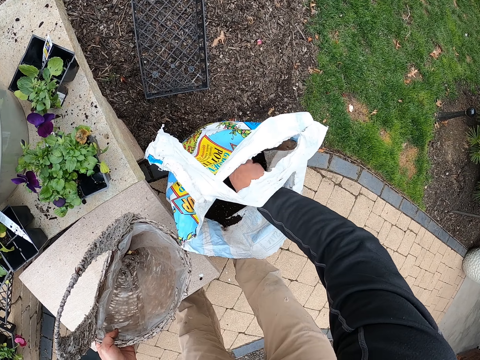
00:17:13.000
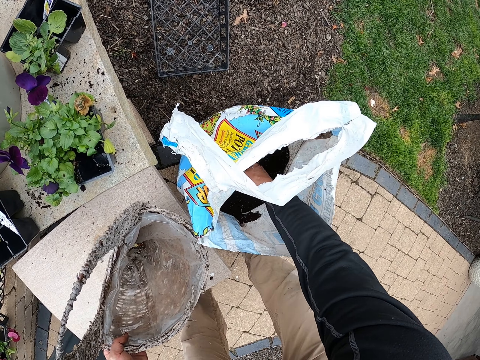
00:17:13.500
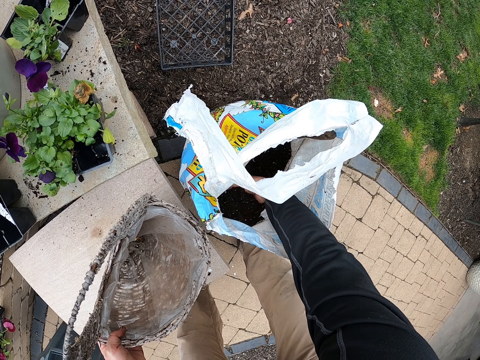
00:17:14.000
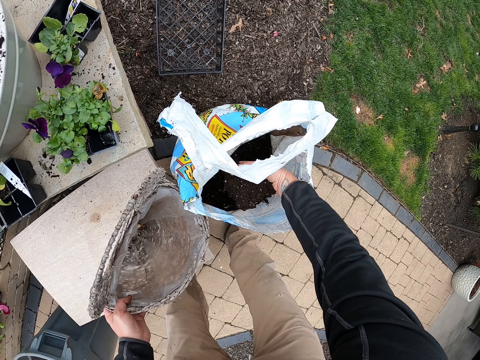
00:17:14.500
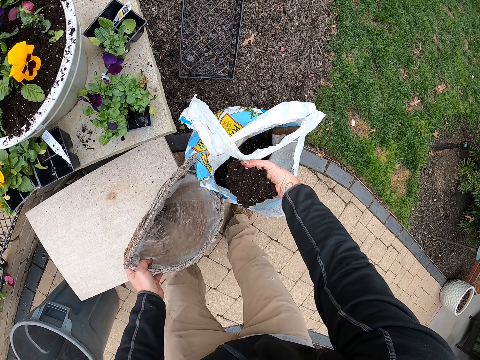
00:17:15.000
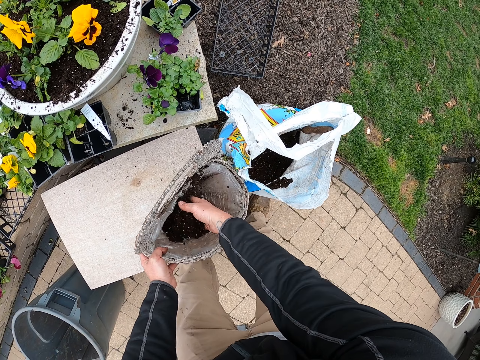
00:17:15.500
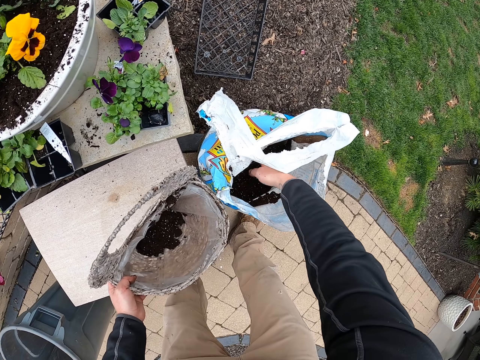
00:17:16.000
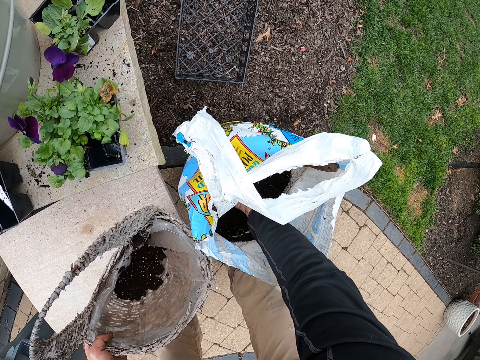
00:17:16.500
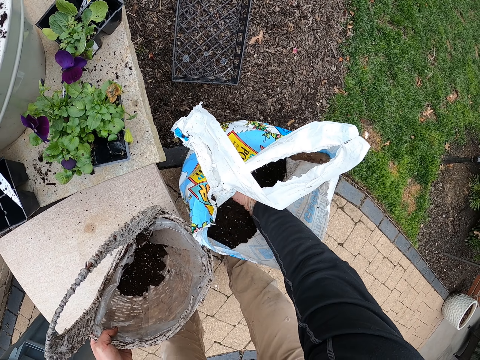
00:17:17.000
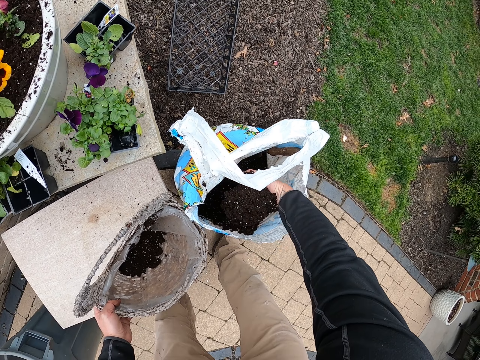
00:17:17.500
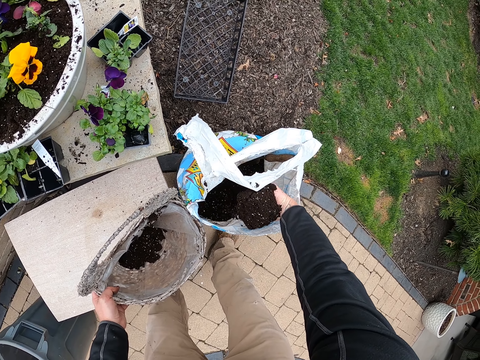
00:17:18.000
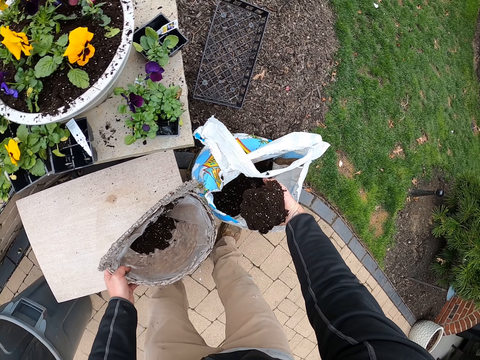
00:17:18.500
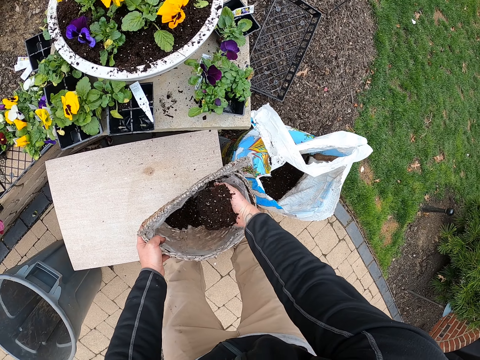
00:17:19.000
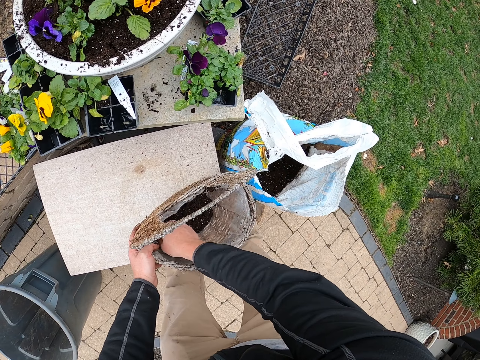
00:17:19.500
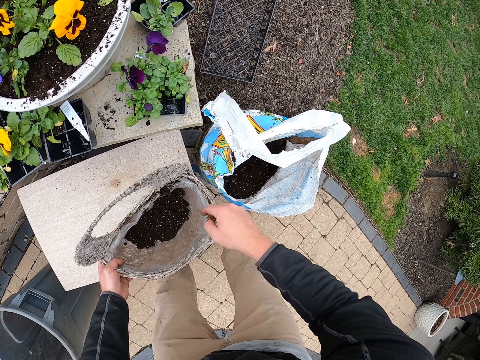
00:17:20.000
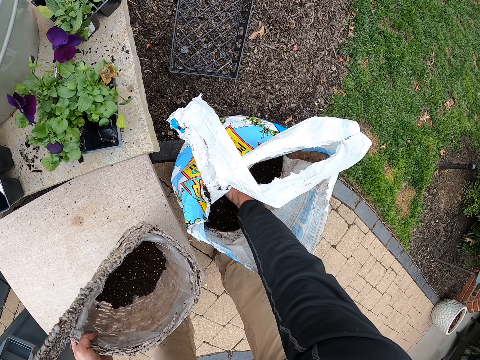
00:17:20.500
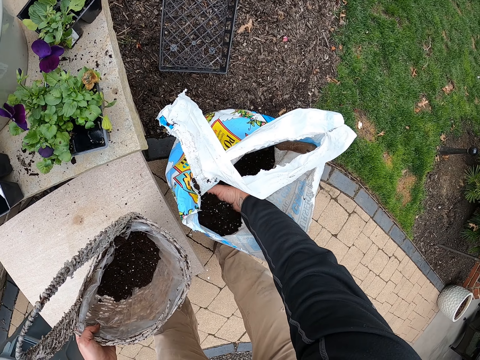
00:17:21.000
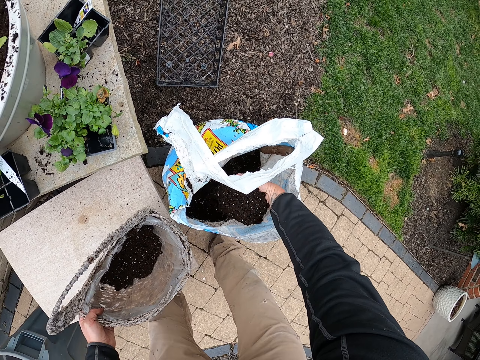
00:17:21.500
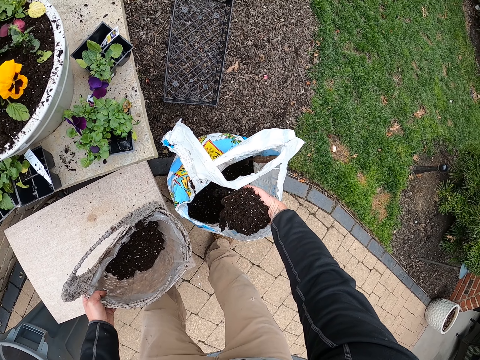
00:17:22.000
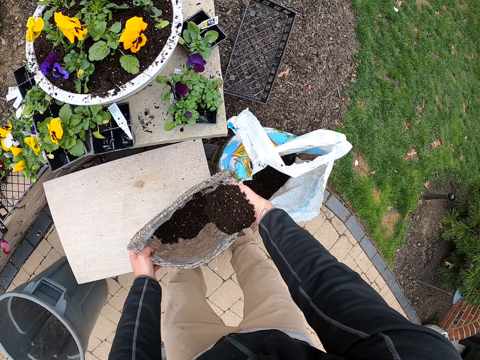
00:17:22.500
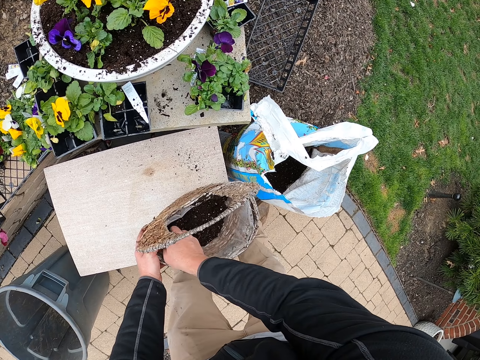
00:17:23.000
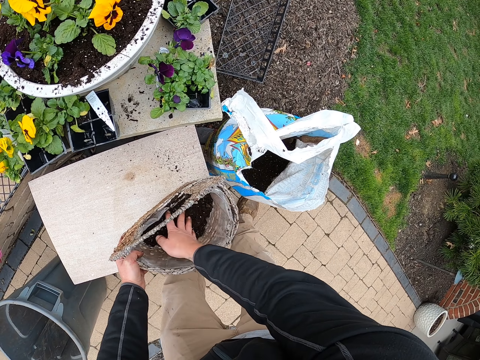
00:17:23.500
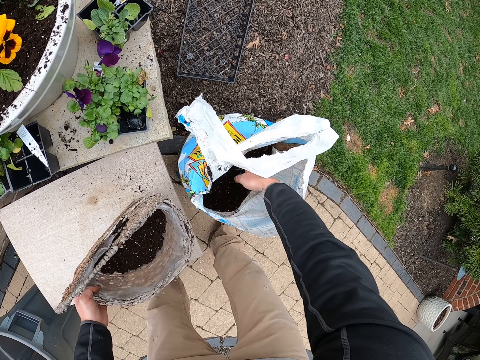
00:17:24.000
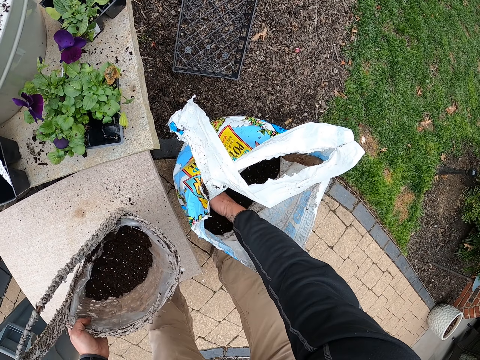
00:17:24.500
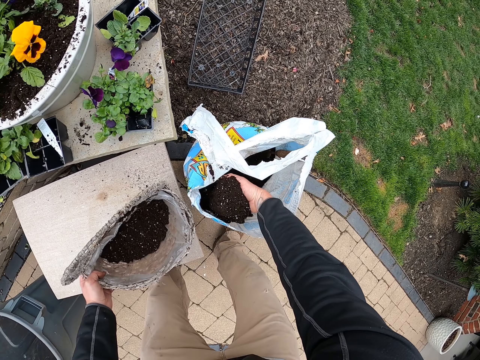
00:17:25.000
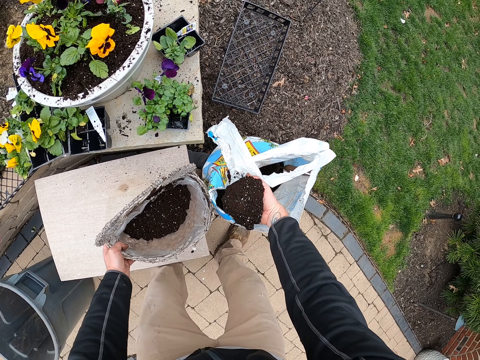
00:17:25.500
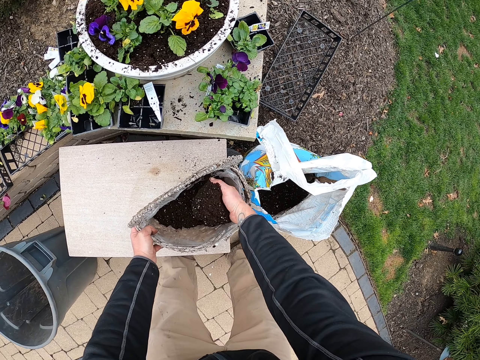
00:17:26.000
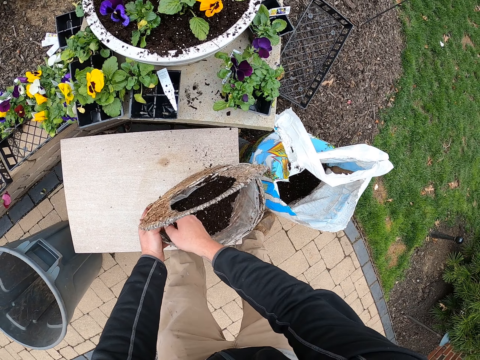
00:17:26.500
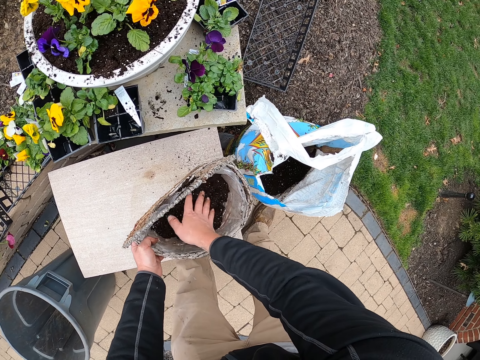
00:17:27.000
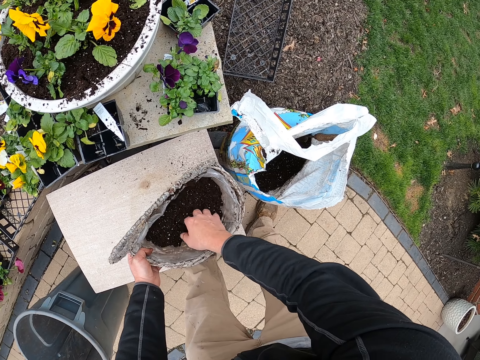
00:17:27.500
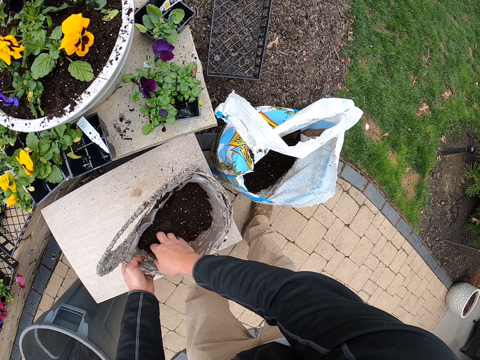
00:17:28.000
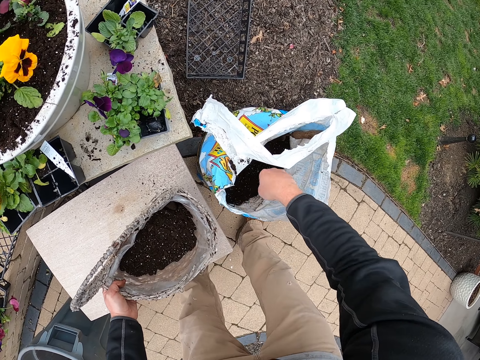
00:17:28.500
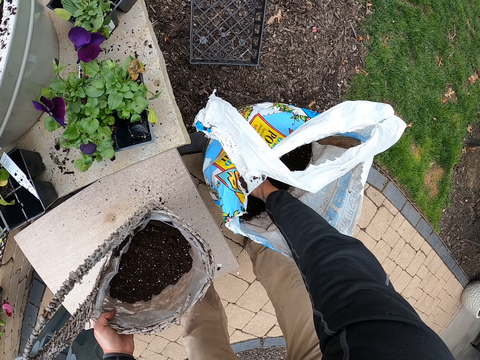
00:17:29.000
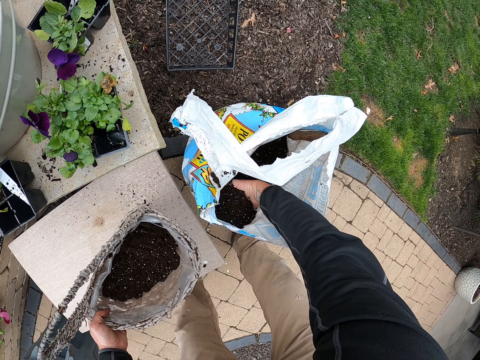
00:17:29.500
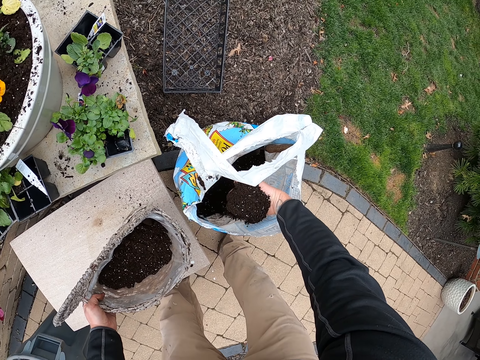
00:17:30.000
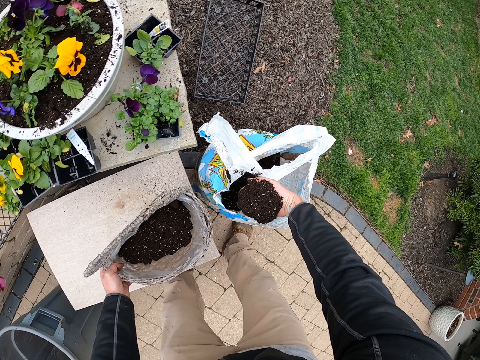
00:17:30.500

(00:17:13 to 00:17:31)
The camera wearer fetches soil. They put the soil into the bucket. They fetch soil. They put the soil into the bucket. They fetch soil. They put the soil into the bucket. They fetch soil. They put the soil into the bucket. They spread the soil. They fetch soil.

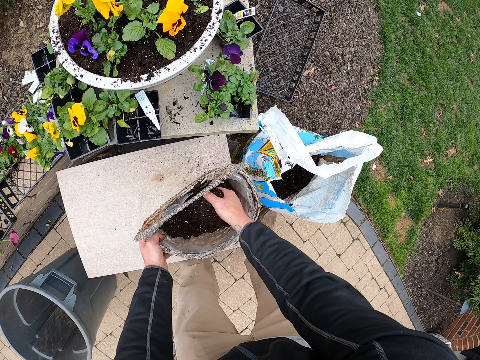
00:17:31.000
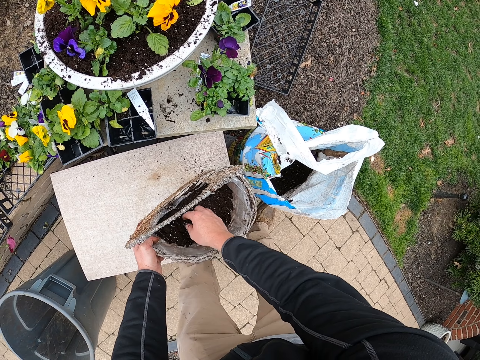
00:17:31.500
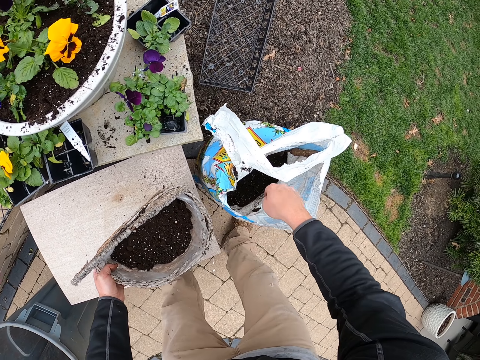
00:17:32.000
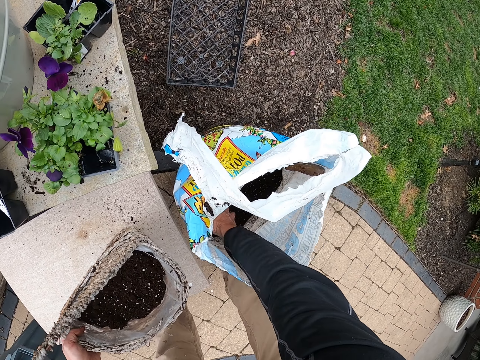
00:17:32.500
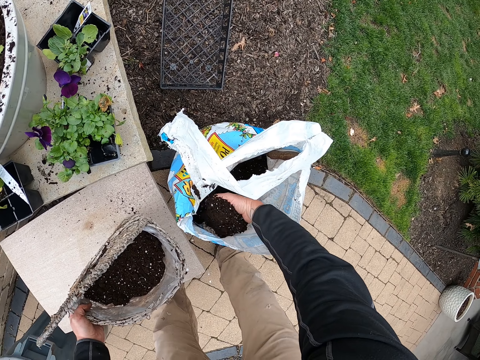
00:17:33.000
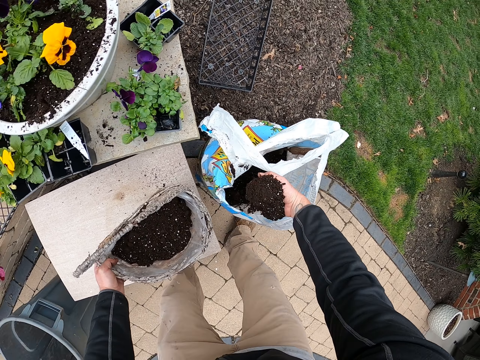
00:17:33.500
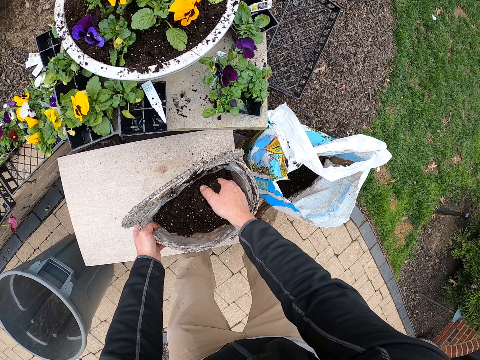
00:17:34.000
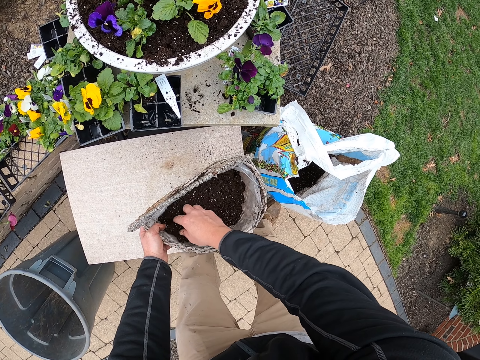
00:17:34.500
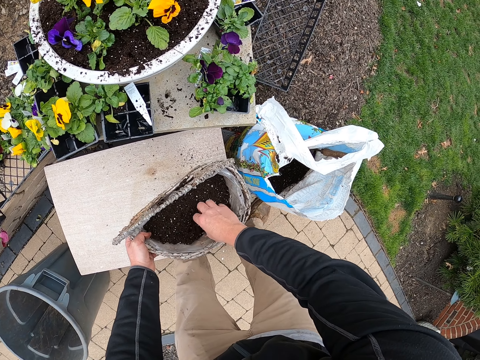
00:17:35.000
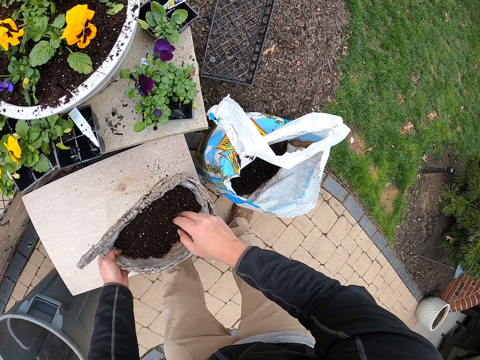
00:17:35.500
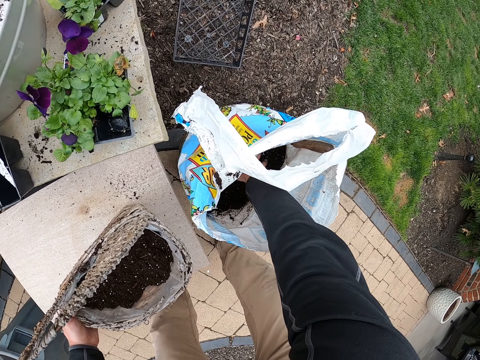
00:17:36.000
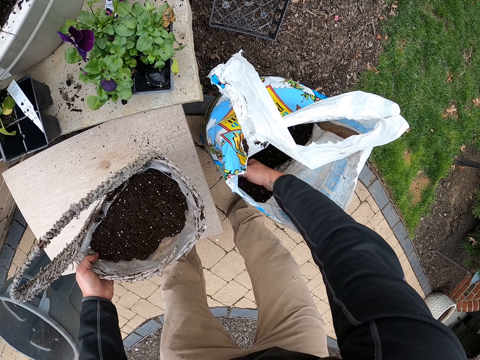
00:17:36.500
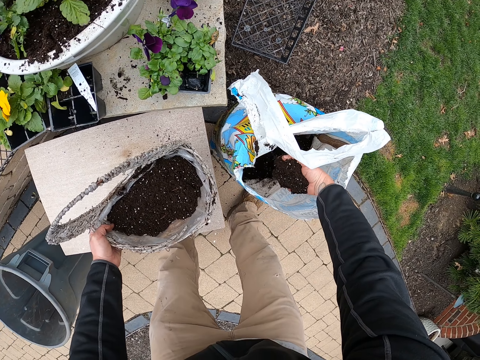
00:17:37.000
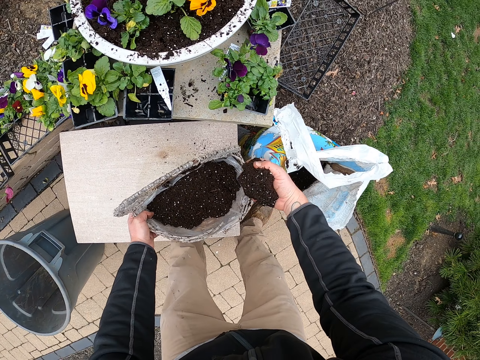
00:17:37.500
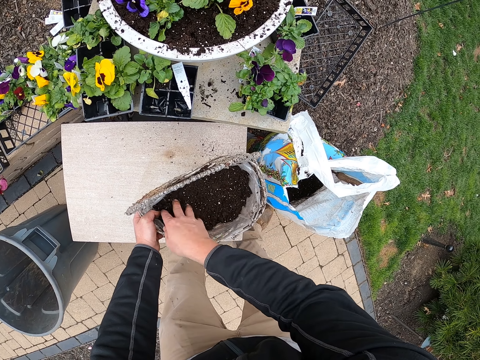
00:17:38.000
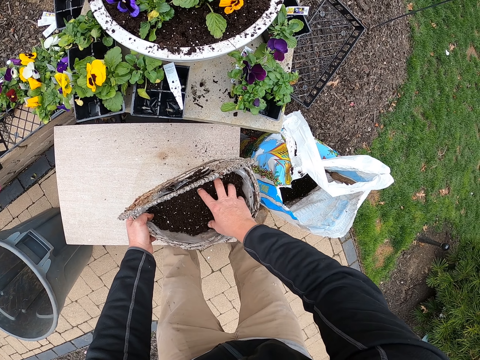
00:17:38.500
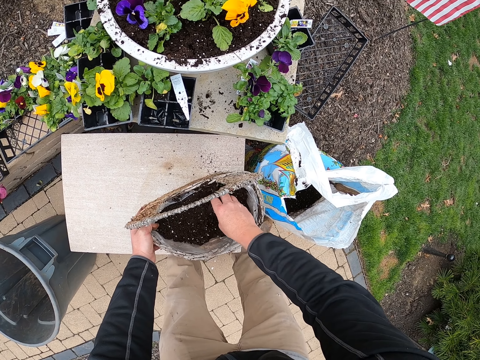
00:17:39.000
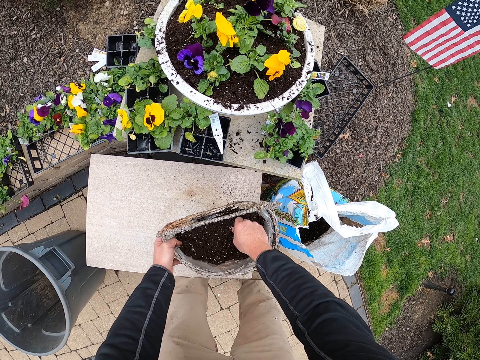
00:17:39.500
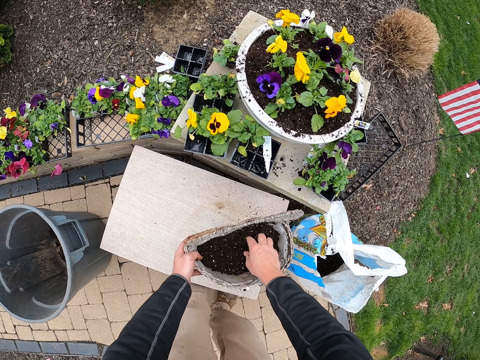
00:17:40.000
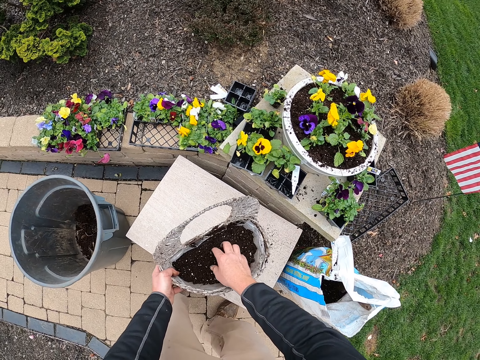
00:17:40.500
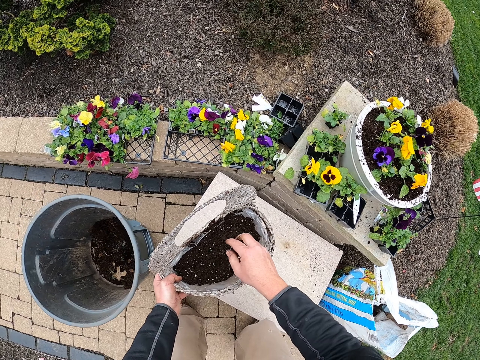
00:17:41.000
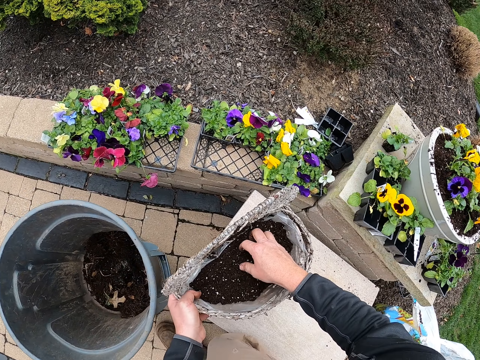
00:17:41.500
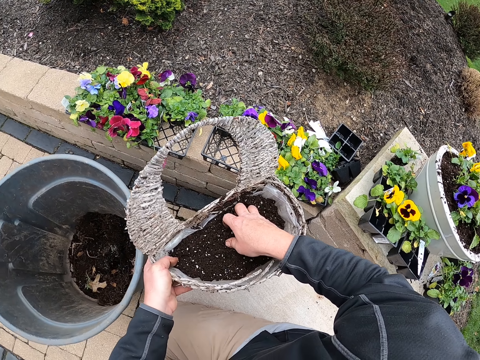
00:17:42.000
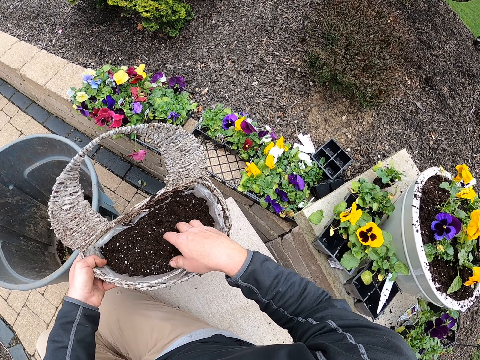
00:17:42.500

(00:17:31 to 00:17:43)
The camera wearer puts the soil into the bucket. They fetch soil. They put the soil into the bucket. They spread the soil. They fetch soil. They put the soil into the bucket. They spread the soil. They walk towards the flower.
